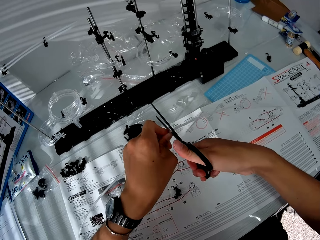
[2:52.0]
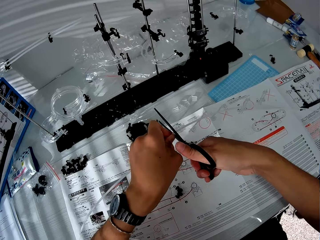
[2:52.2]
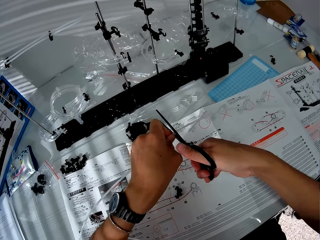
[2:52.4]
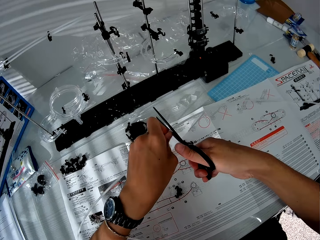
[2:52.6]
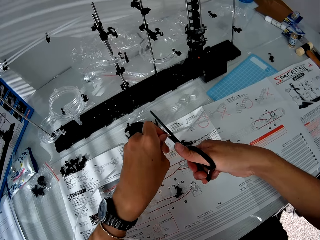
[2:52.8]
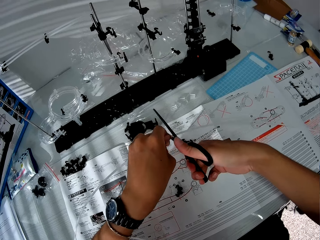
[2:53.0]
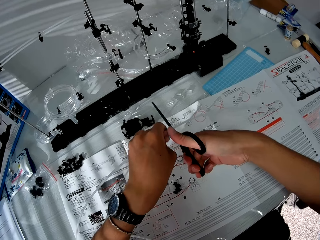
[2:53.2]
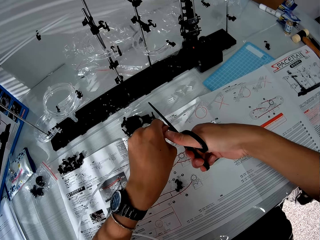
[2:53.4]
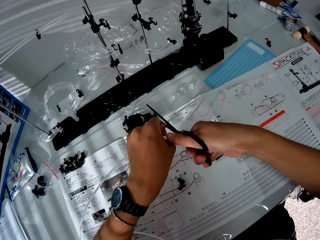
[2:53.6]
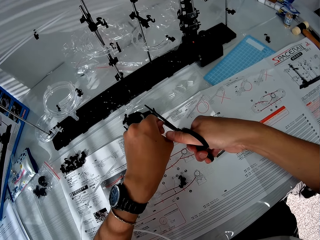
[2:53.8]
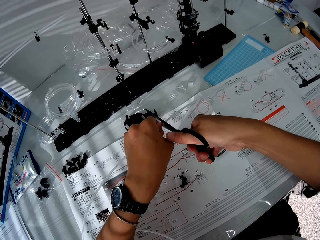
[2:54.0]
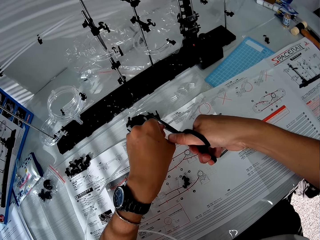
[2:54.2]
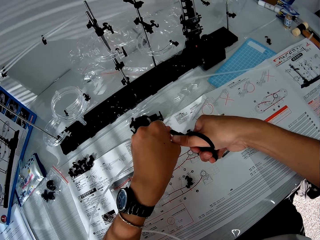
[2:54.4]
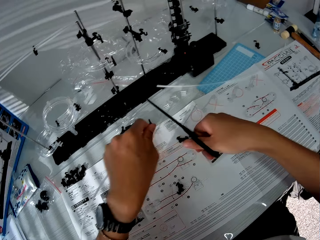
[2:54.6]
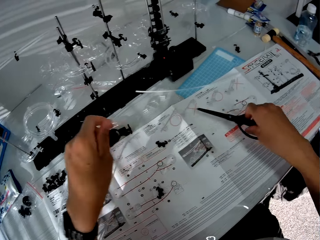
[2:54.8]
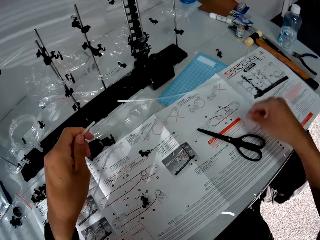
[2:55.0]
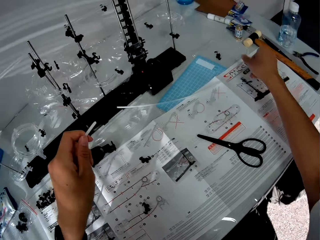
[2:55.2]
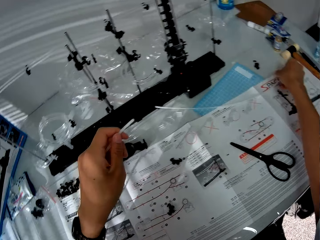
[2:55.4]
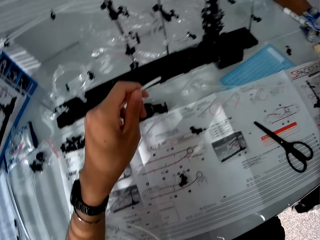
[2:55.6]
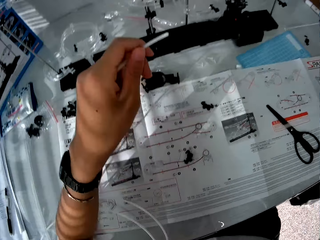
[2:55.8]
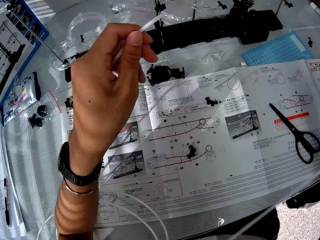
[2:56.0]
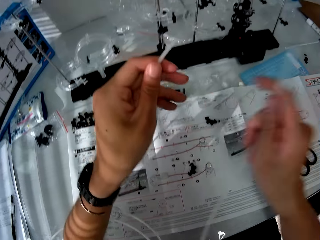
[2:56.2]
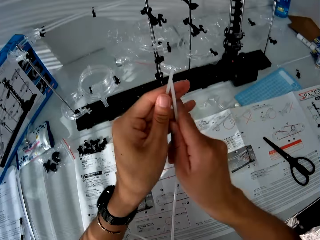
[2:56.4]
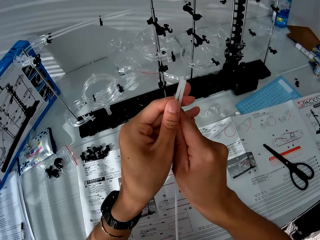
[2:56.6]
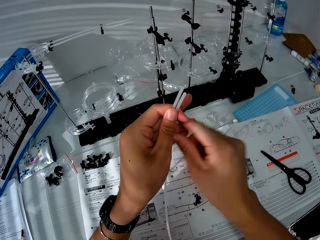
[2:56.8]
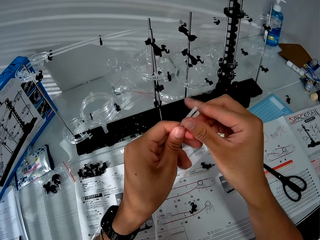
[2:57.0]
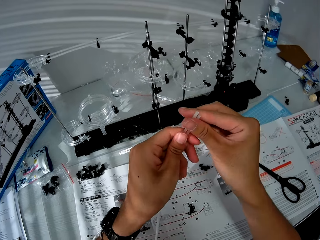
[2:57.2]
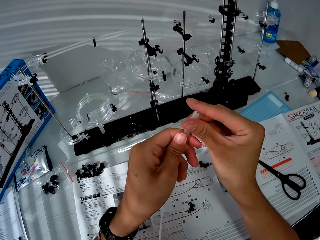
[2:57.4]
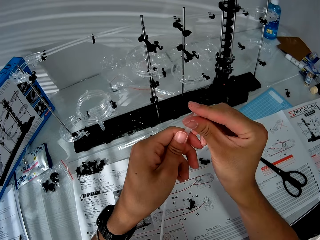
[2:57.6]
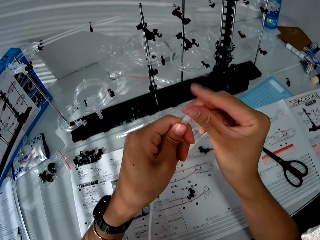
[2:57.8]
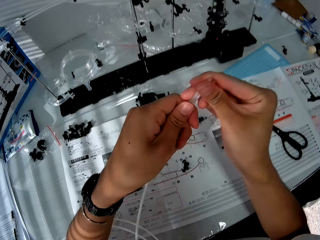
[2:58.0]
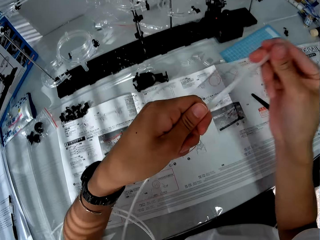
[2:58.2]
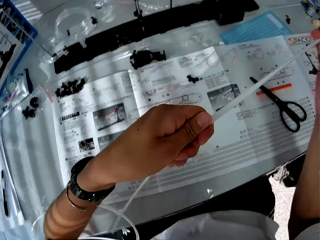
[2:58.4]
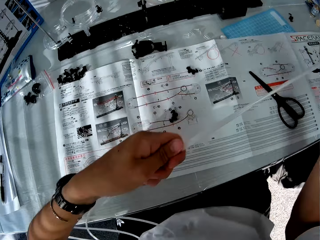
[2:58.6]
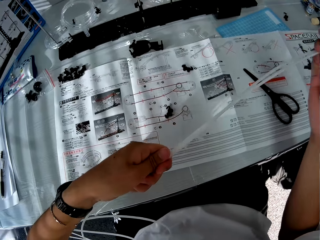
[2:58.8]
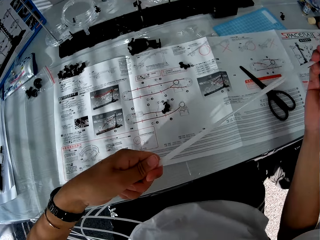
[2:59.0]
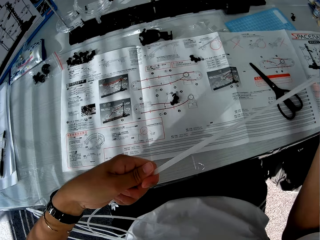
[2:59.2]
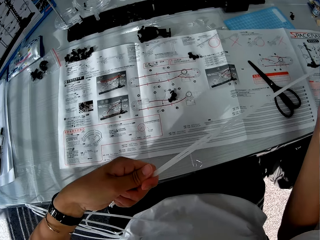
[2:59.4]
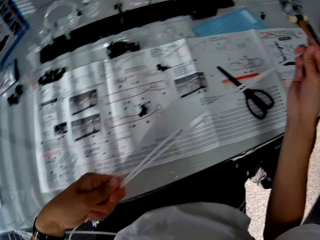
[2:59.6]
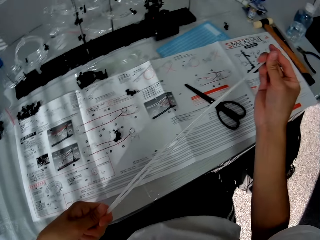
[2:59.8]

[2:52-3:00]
The camera wearer drops the pair of scissors on the table. They pick up the pair of scissors from the table. They pick up the standard rail. They join the piece of space rail pipe to the space rail pipe.

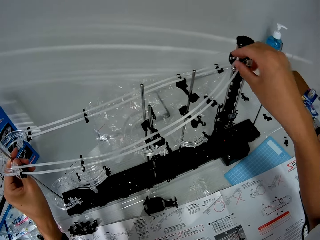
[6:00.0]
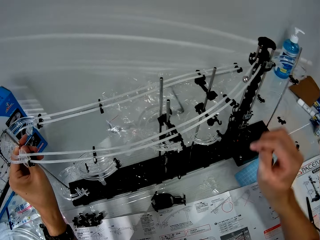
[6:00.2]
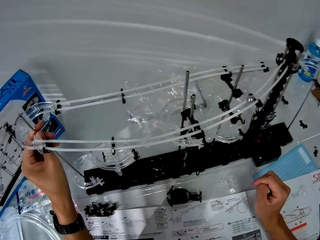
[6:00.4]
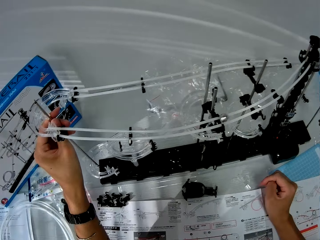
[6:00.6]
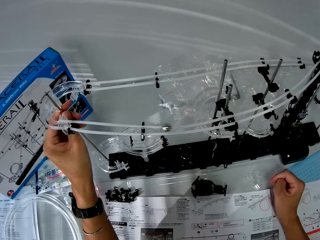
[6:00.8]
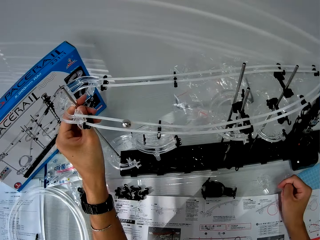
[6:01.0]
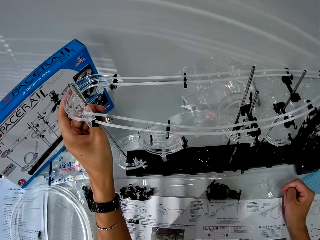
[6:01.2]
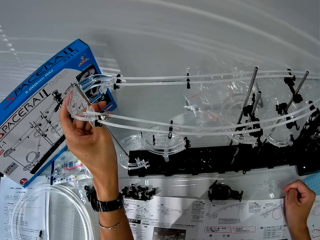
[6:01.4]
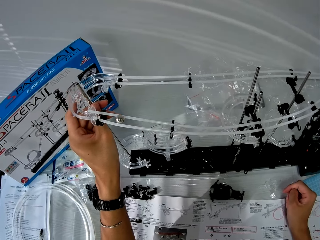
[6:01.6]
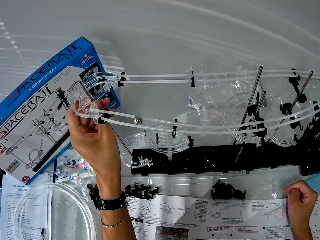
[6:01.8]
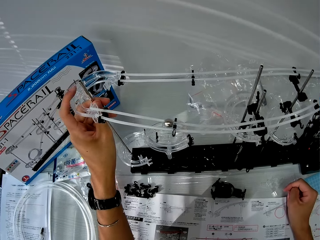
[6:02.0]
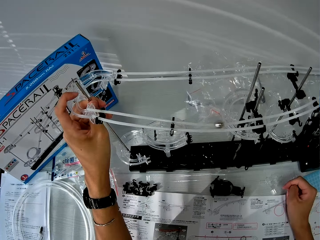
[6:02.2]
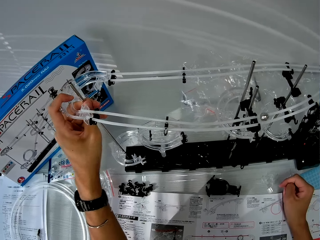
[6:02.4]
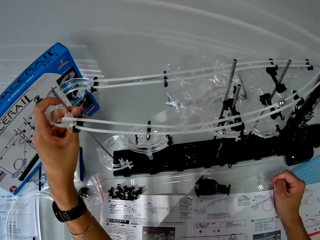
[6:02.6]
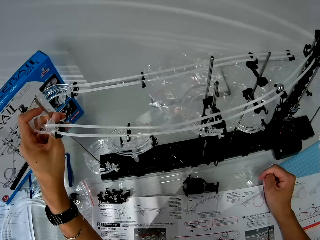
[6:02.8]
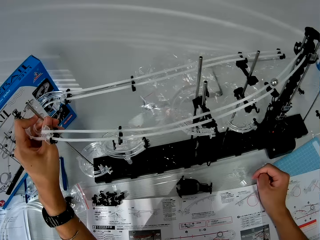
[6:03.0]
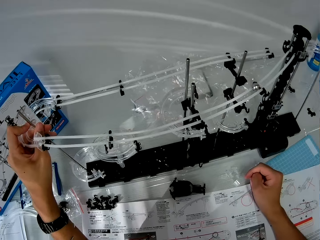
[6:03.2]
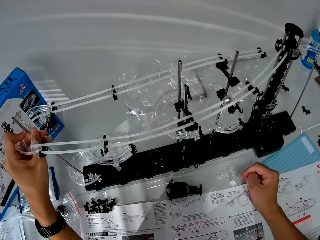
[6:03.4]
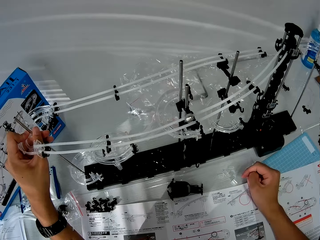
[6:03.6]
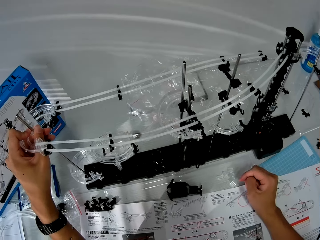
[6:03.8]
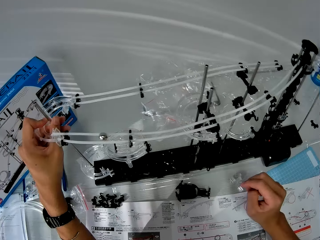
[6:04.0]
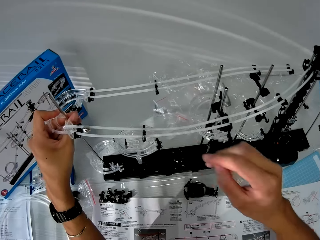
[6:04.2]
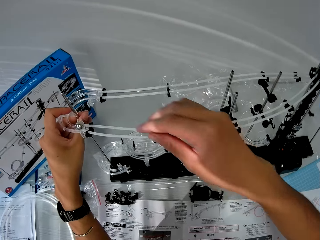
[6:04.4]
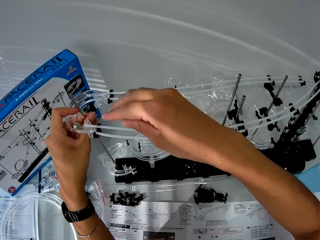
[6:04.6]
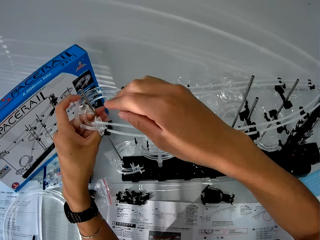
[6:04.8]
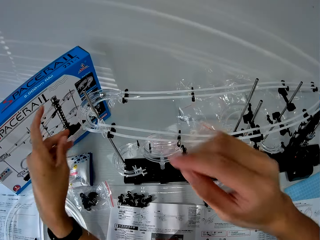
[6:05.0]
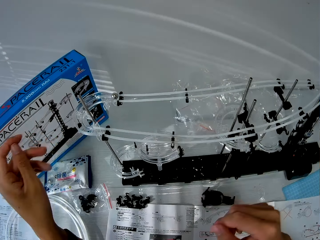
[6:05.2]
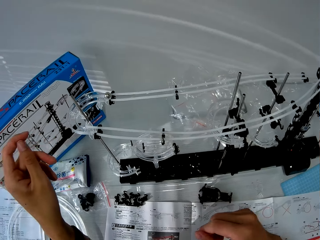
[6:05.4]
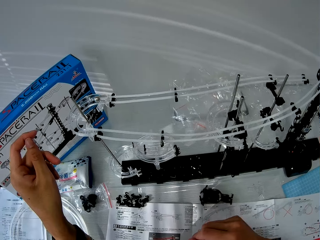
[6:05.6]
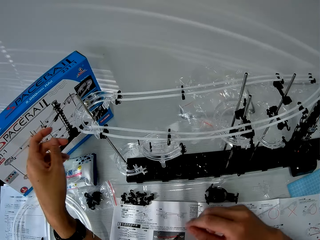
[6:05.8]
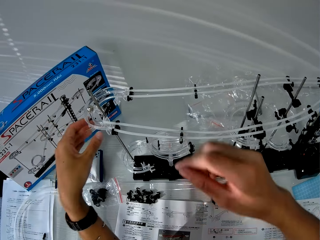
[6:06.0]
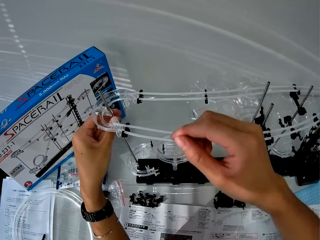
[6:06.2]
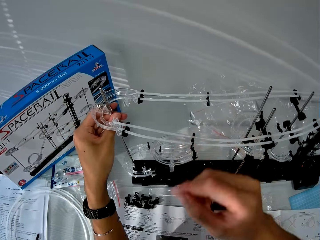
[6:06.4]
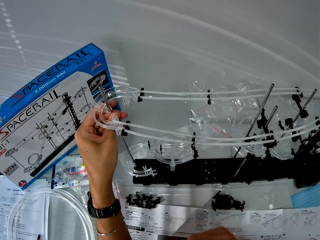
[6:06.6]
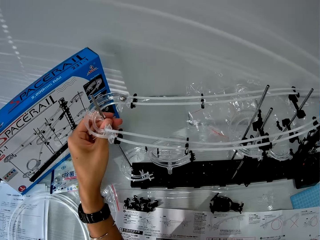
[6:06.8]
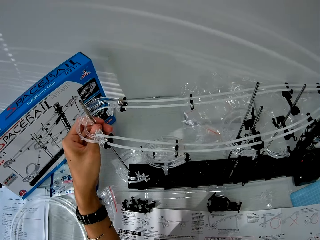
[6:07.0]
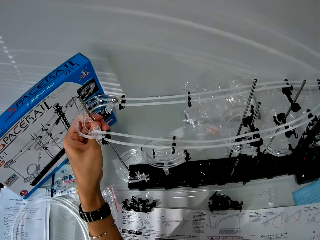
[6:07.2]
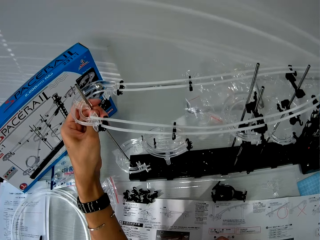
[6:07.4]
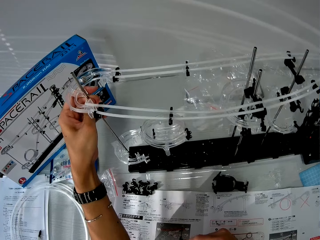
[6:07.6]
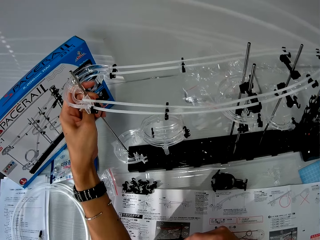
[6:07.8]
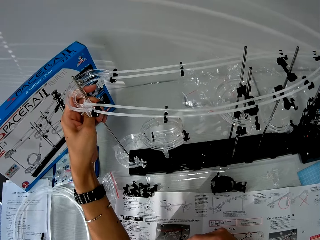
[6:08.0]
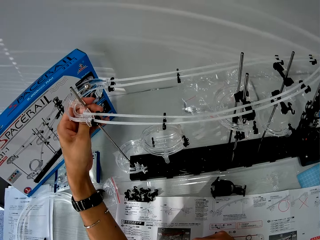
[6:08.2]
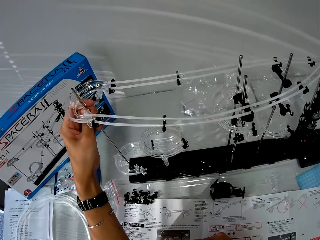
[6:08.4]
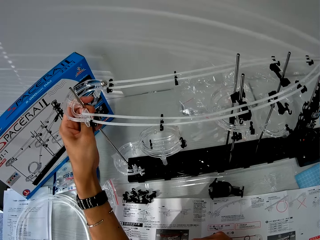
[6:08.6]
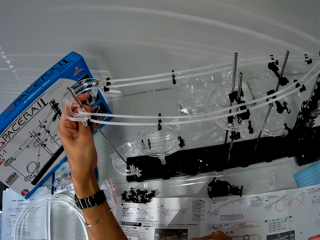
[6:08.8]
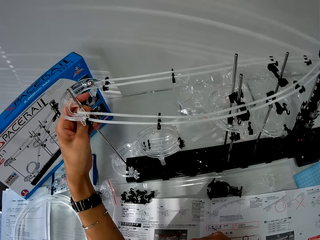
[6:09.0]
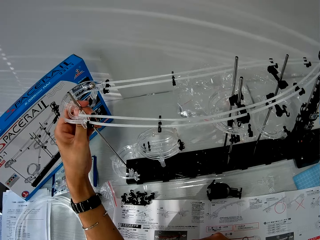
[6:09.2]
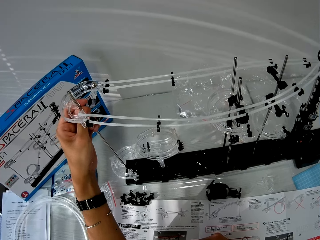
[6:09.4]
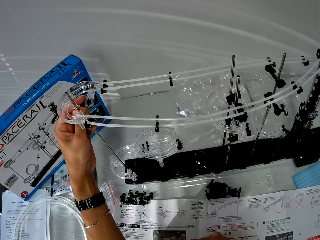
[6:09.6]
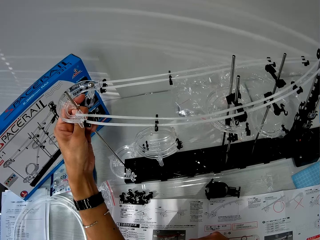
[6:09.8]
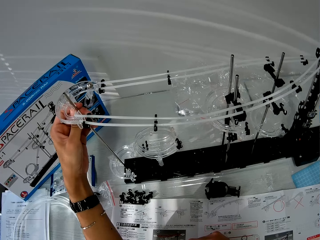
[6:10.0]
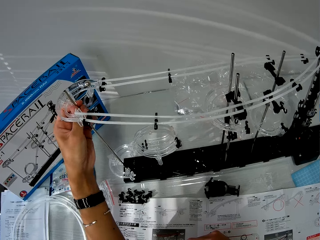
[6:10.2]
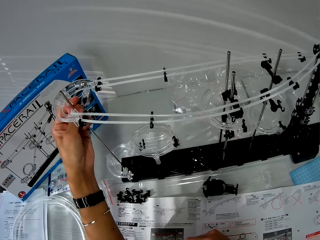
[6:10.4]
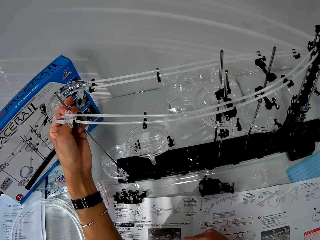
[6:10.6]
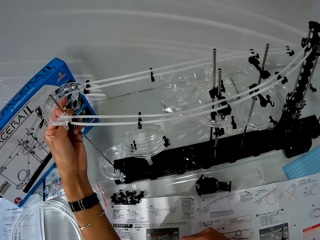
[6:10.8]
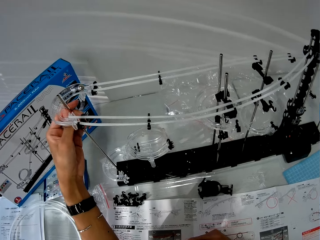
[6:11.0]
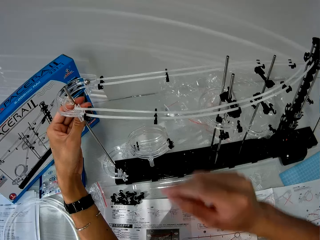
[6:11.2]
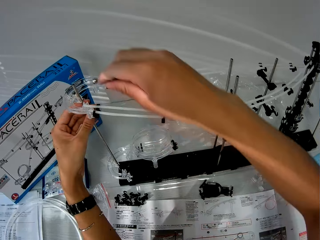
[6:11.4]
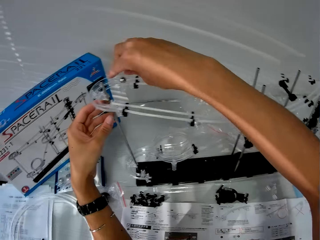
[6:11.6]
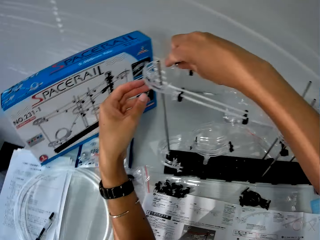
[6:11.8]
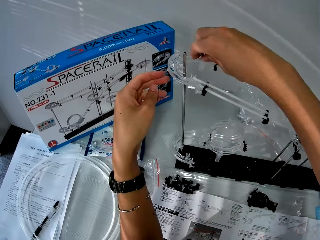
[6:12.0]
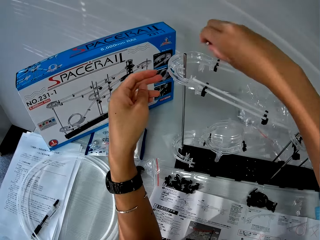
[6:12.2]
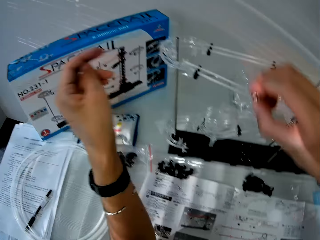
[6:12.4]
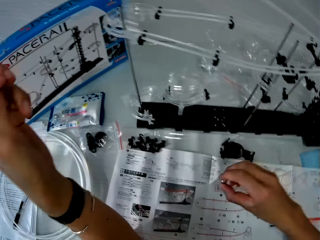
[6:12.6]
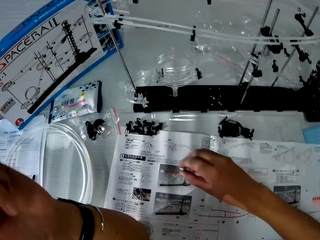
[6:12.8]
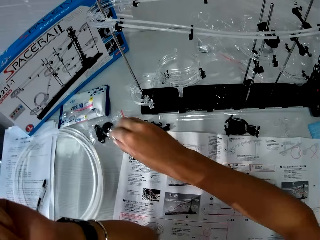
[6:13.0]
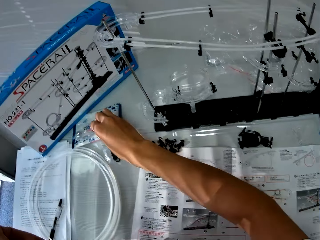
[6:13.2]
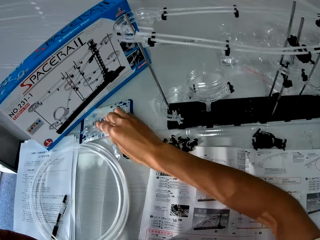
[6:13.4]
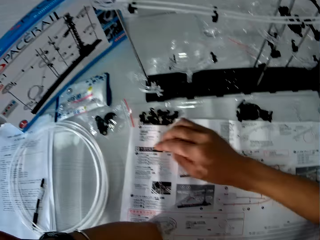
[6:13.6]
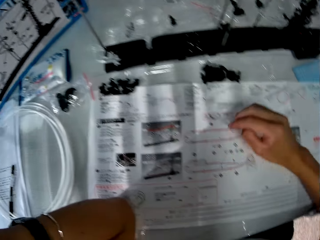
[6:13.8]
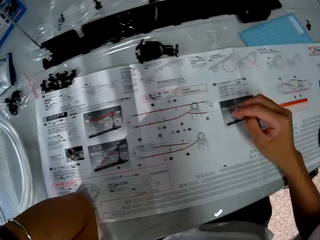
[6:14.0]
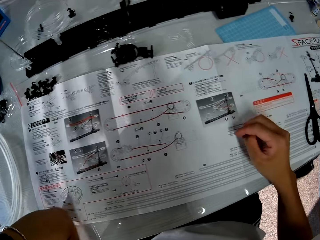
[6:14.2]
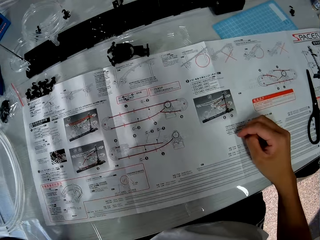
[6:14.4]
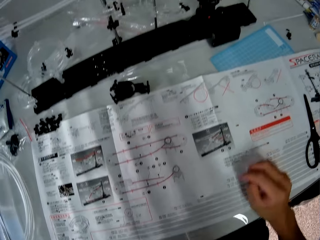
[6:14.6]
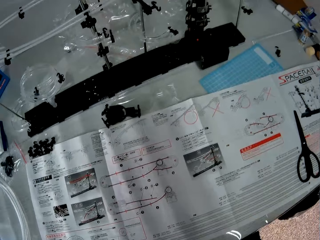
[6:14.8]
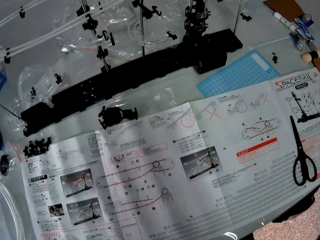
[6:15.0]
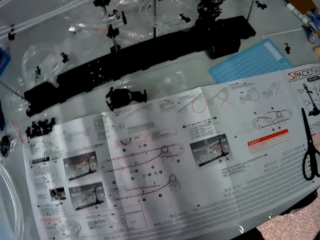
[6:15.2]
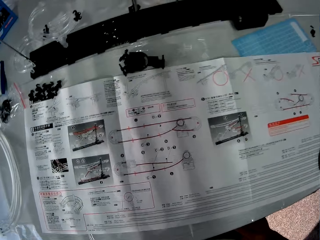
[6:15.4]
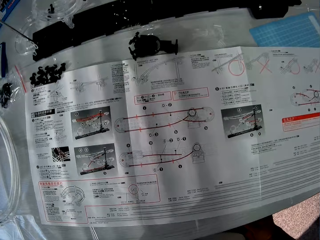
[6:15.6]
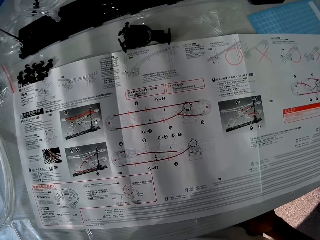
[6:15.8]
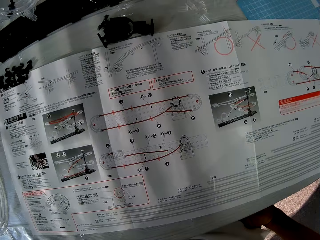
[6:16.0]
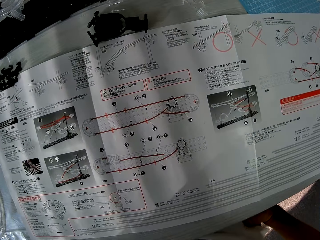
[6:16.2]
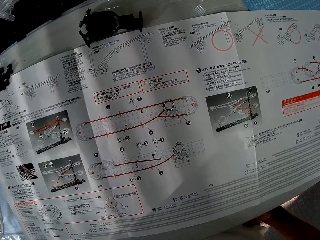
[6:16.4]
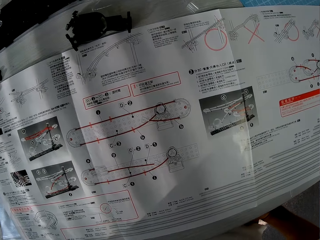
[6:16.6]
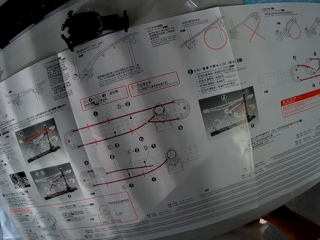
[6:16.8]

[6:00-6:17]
The camera wearer puts the silver ball on the space rail model with his right hand. He looks around the rail. He inspects the space rail model with his left hand. He lowers the corner part. He adjusts the space rail model with his left hand. He raises the corner part. He picks up the silver ball on the space rail model with his right hand. He puts the silver ball on the table with his right hand. He places his hand on the table. He reads the manual paper.
